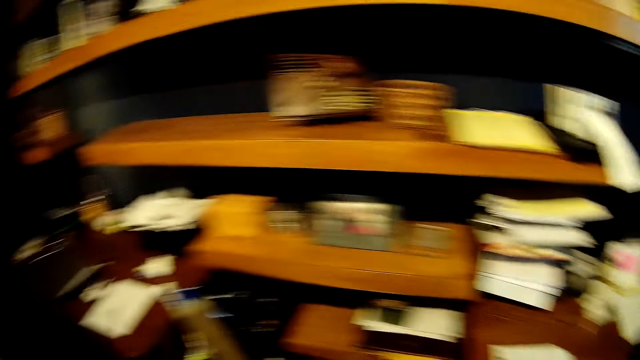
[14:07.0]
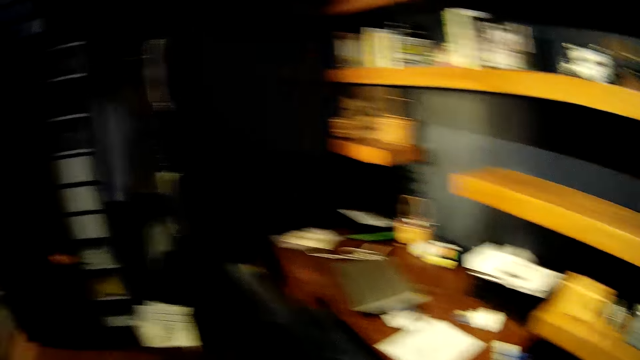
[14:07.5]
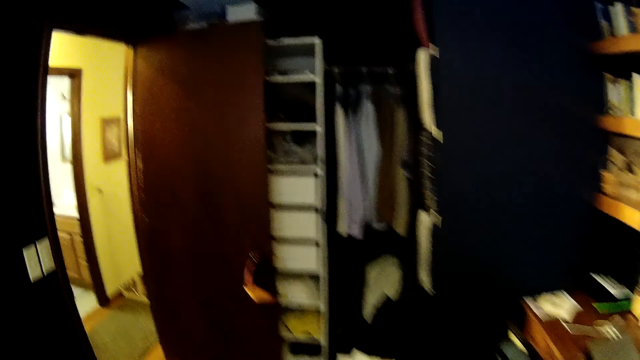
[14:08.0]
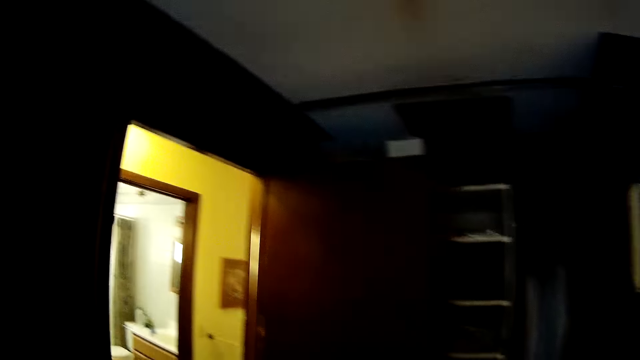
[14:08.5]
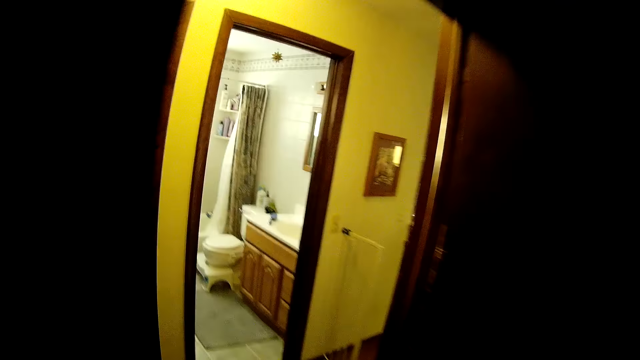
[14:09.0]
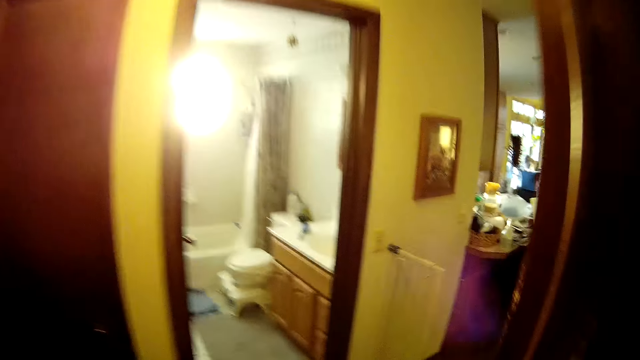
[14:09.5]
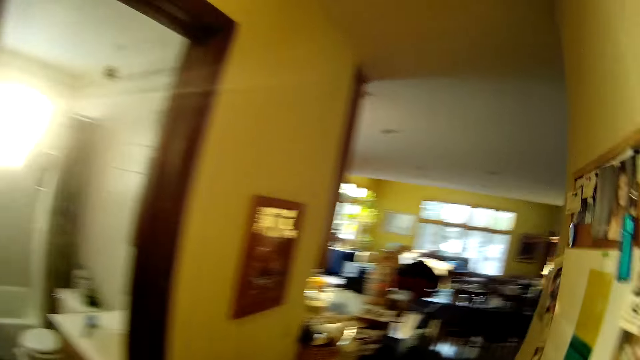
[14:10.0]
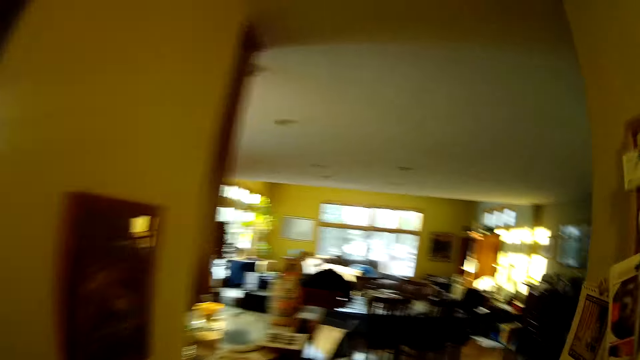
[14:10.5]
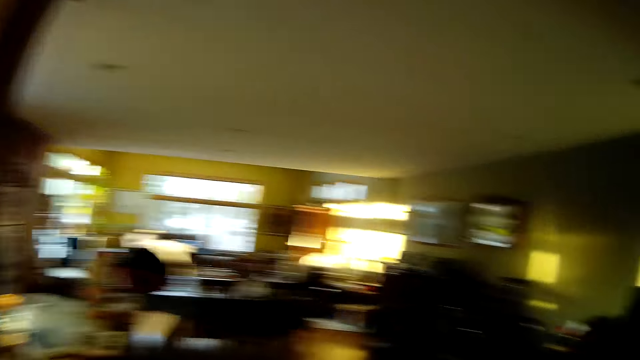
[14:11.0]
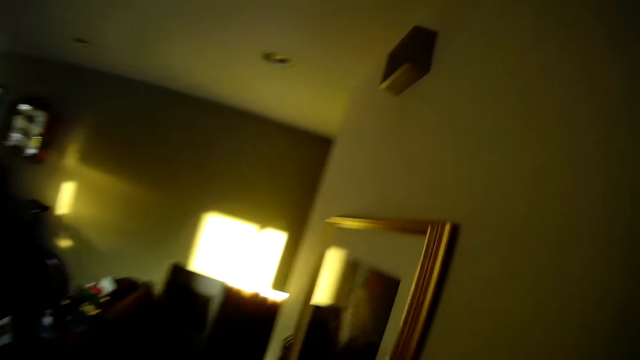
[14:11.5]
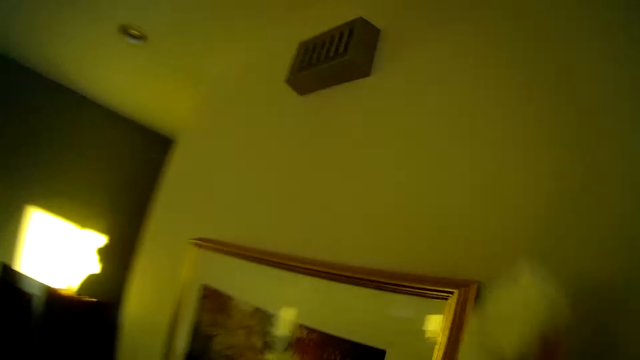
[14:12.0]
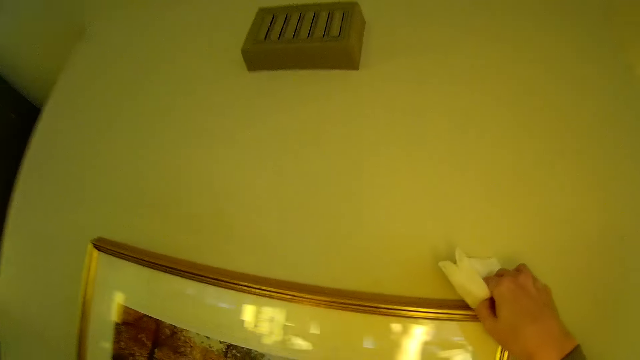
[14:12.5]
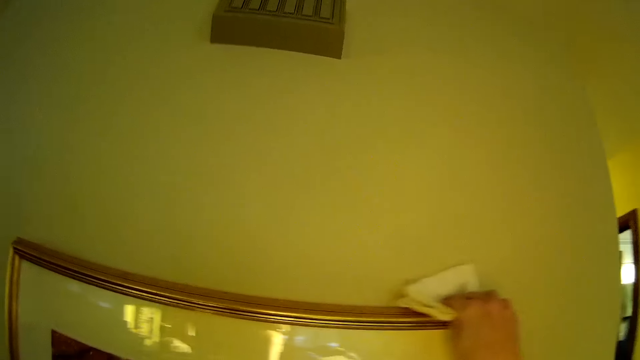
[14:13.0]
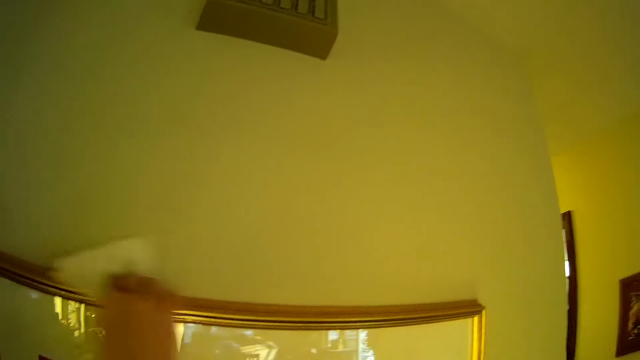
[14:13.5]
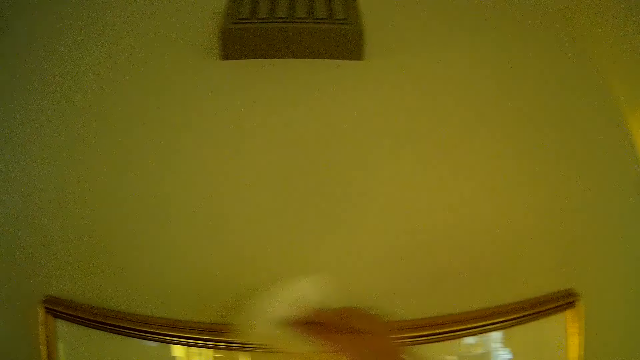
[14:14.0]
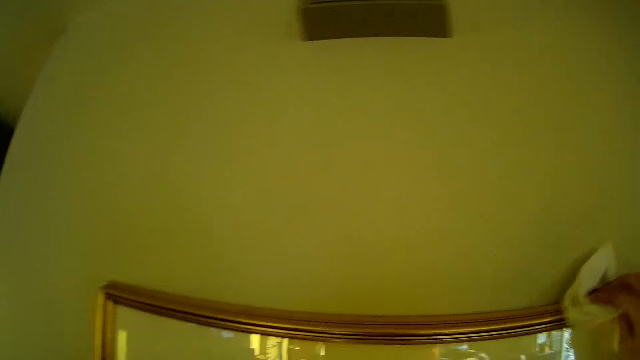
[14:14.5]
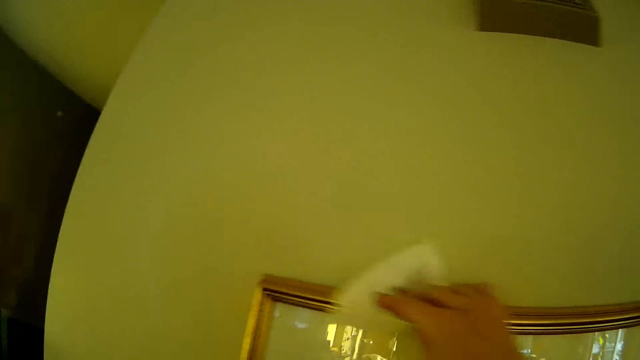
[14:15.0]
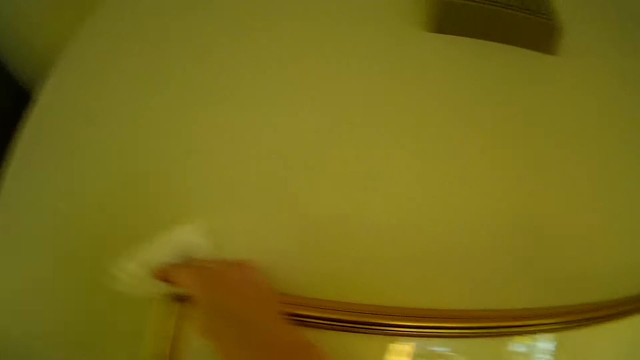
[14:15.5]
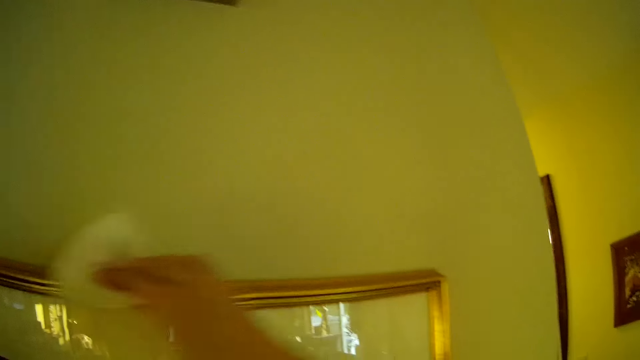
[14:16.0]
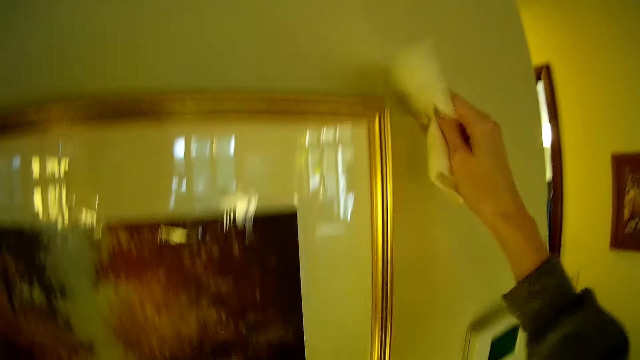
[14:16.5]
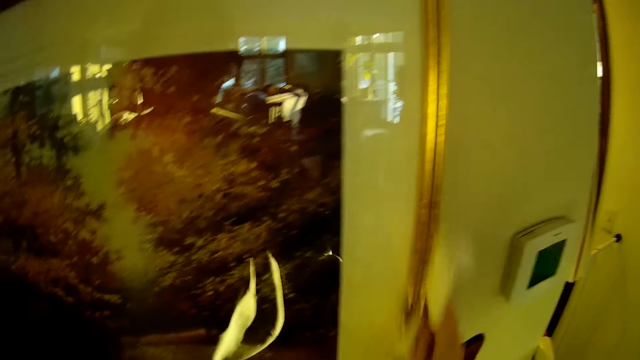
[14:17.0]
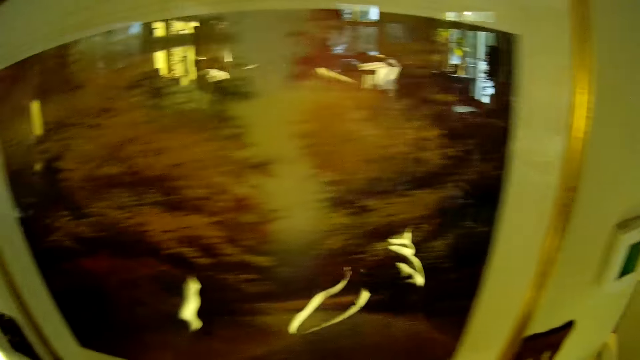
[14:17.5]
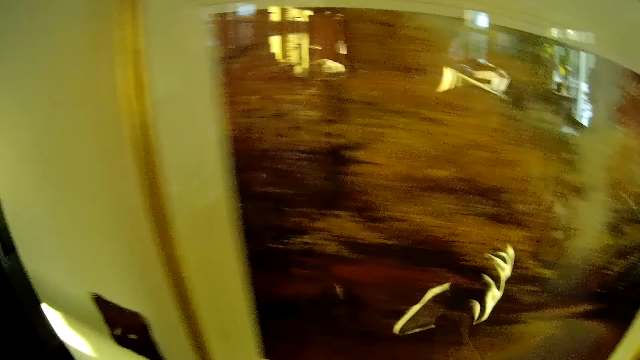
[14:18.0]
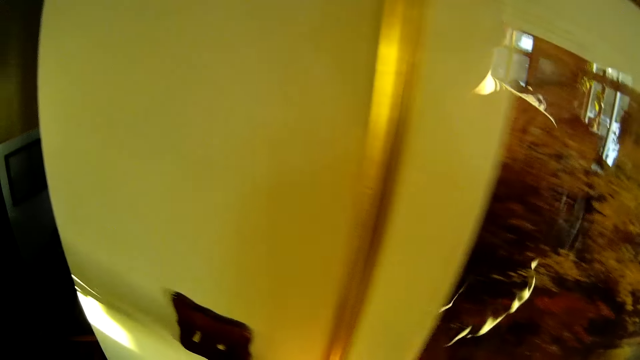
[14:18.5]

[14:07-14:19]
The camera wearer turns around. They walk out of the room. They turn around. They clean the photo frame on the wall with a paper towel. They hold a white wipe.

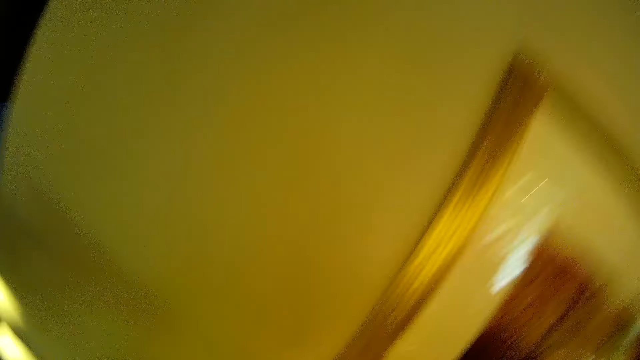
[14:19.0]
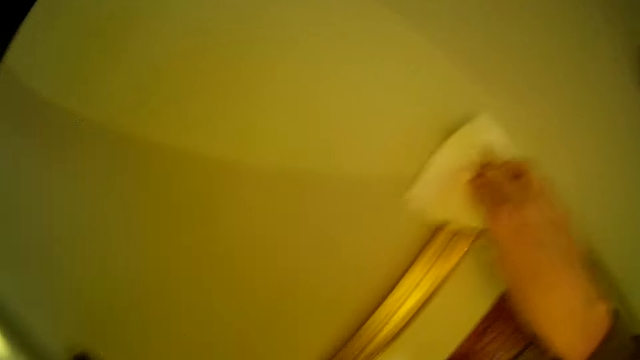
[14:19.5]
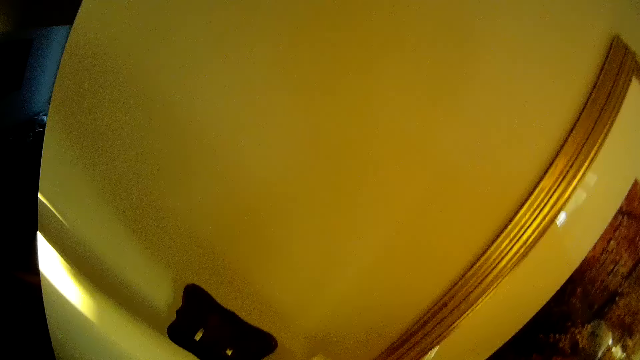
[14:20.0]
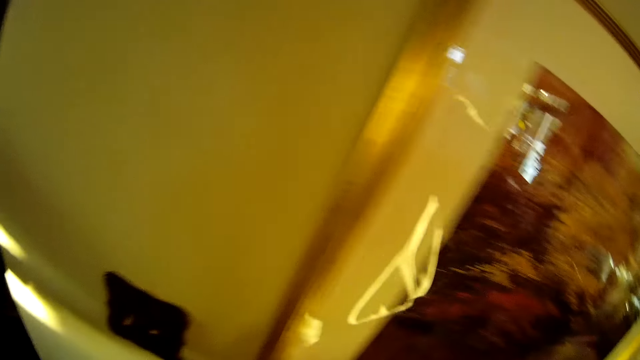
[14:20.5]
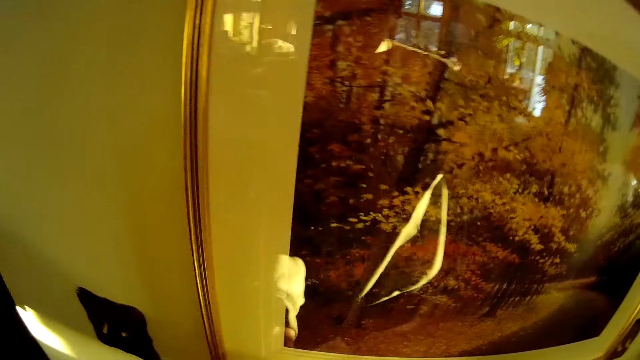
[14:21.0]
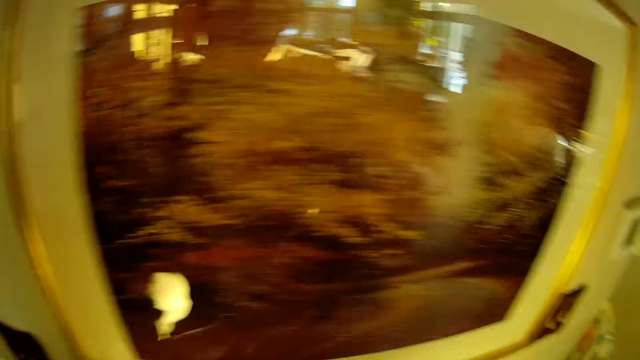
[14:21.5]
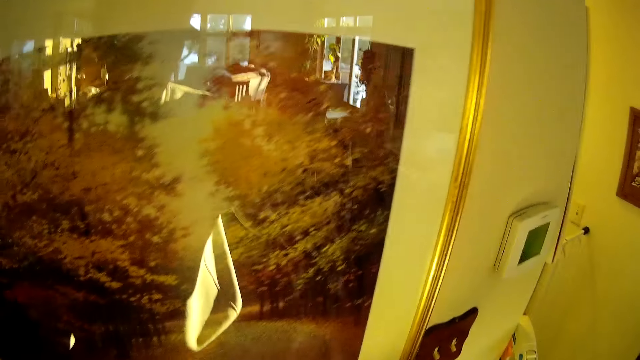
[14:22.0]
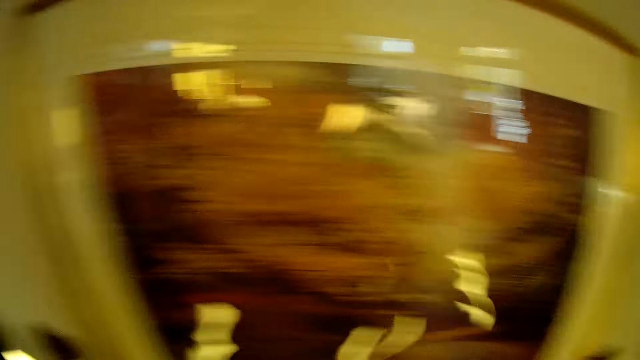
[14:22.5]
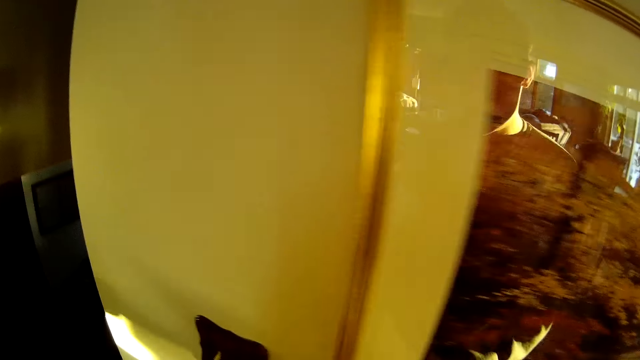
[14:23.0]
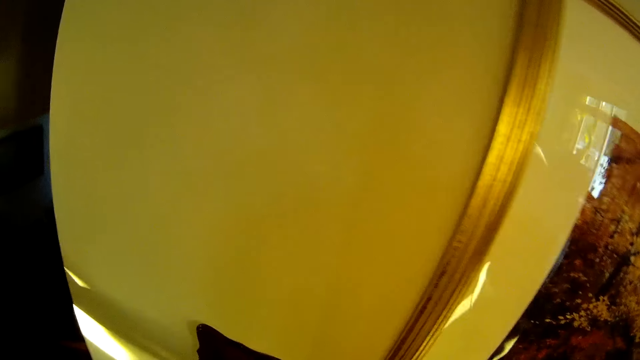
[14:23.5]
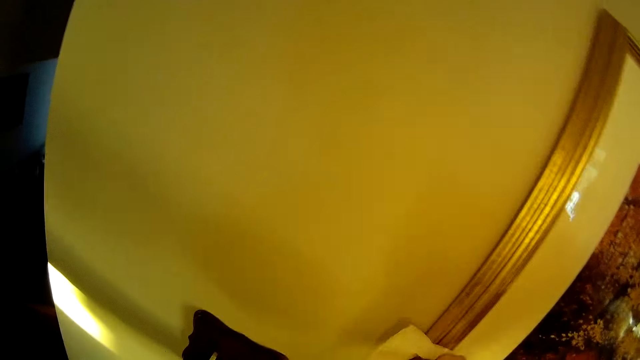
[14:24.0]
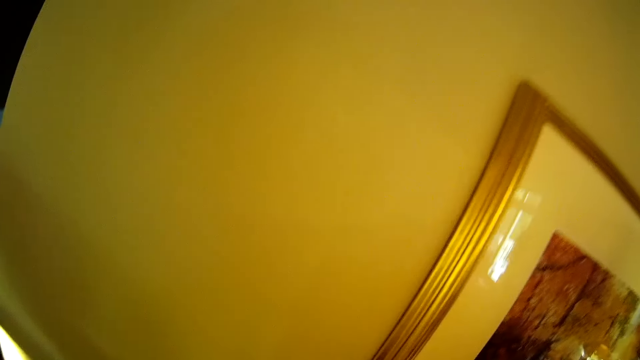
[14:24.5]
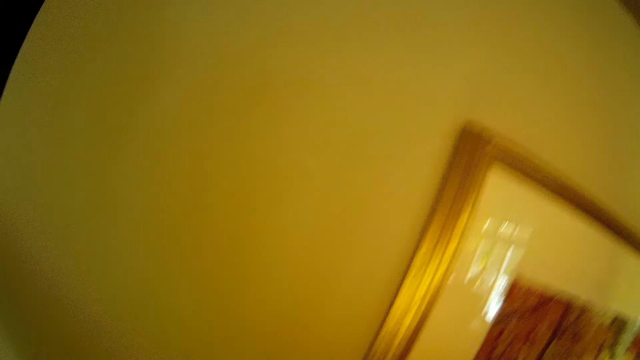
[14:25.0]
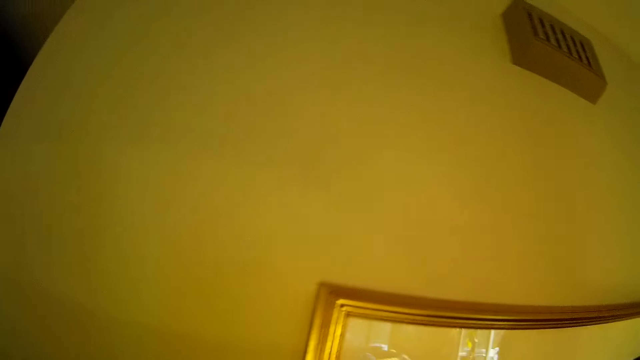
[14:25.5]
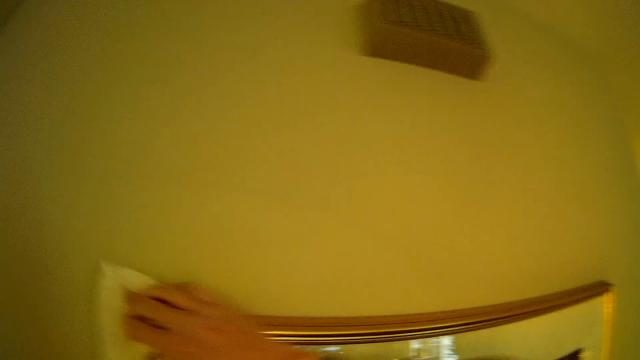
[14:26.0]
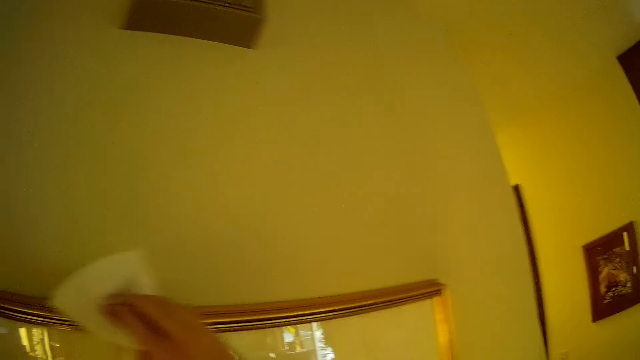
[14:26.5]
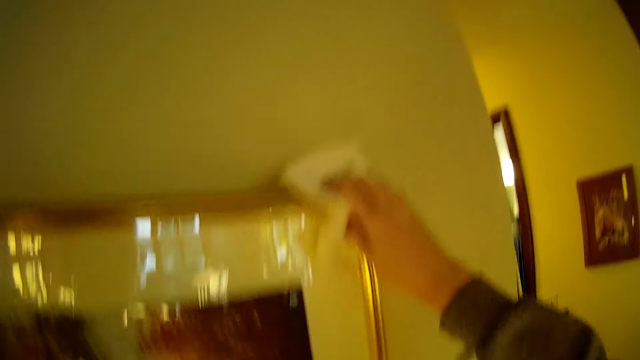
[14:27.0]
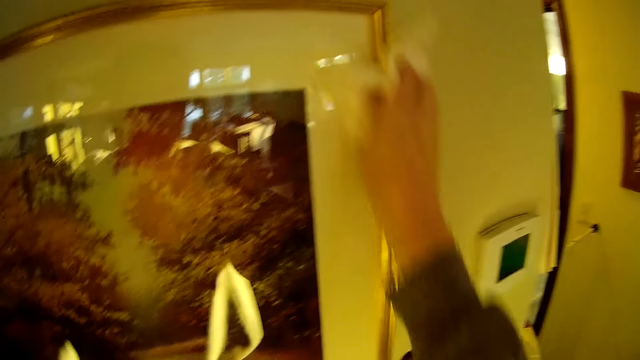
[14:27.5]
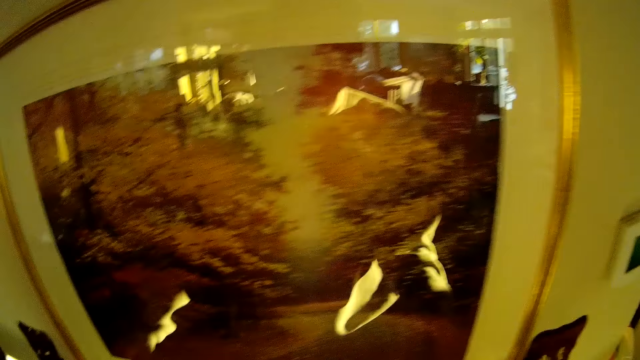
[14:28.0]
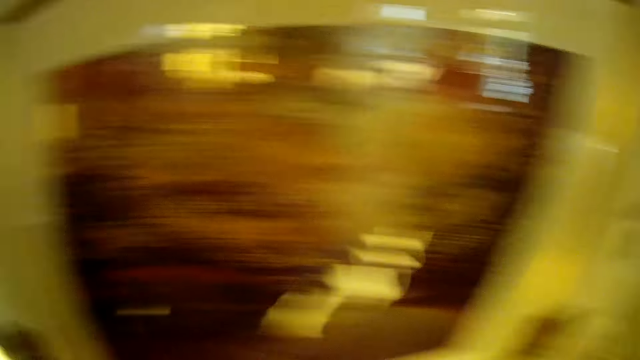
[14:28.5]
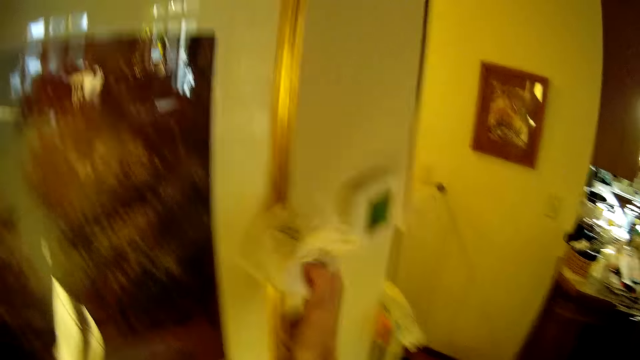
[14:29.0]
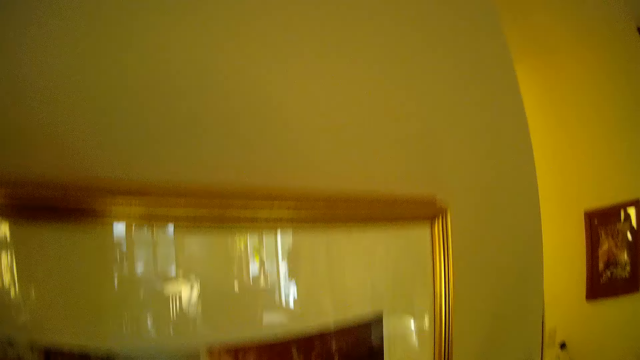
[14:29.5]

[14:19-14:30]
The camera wearer turns around. They wipe the photo frame.
